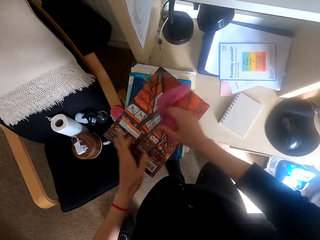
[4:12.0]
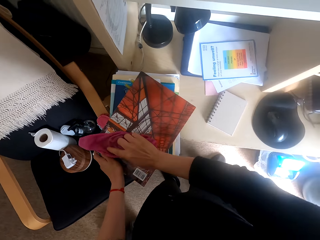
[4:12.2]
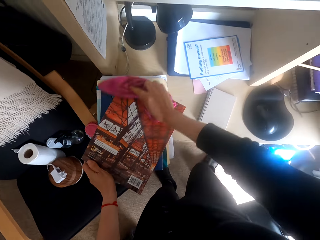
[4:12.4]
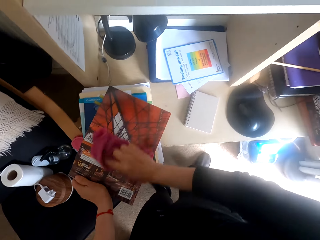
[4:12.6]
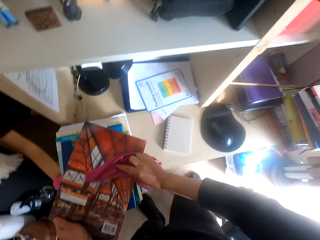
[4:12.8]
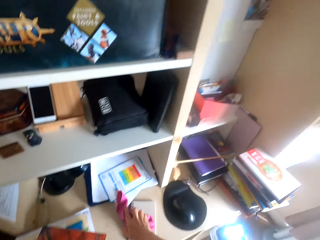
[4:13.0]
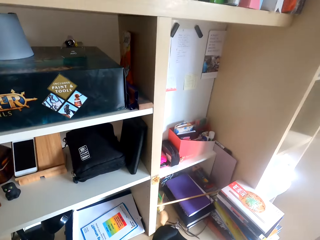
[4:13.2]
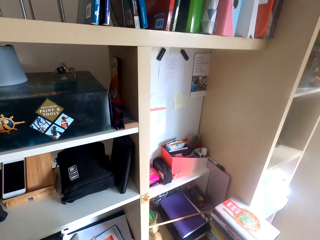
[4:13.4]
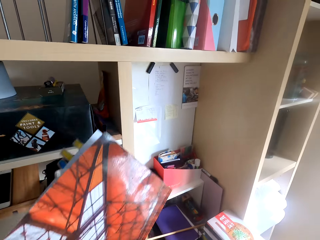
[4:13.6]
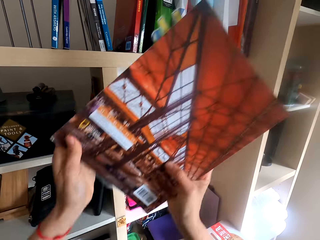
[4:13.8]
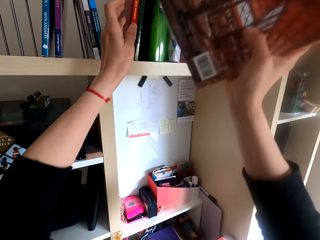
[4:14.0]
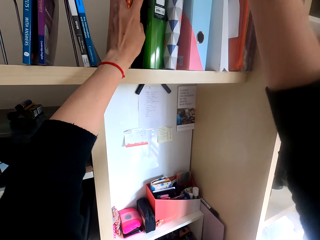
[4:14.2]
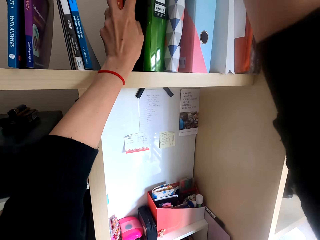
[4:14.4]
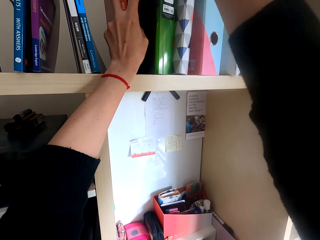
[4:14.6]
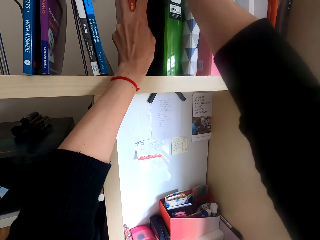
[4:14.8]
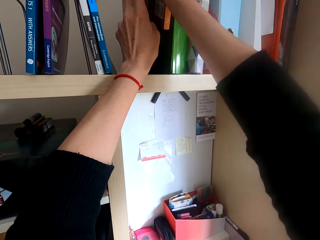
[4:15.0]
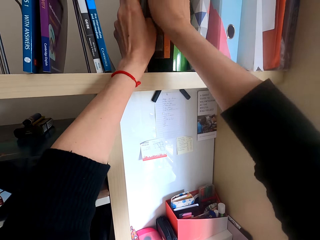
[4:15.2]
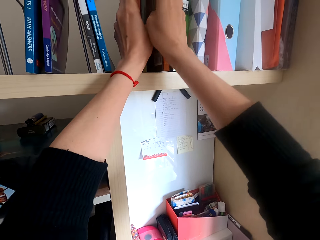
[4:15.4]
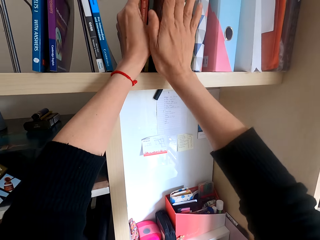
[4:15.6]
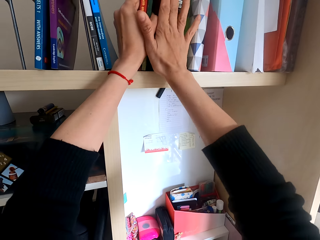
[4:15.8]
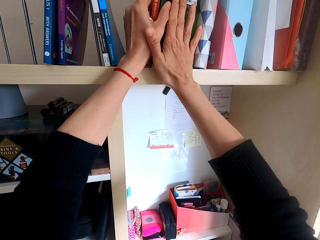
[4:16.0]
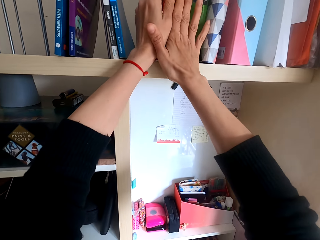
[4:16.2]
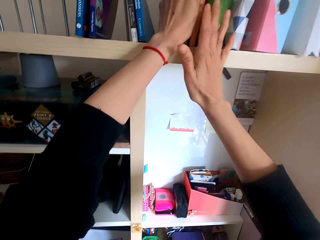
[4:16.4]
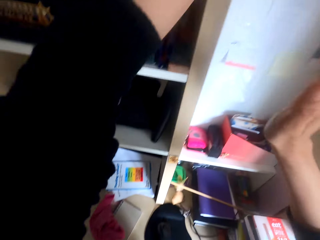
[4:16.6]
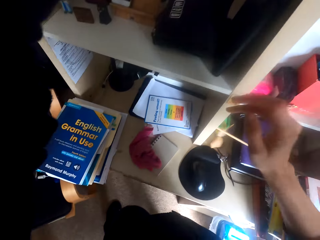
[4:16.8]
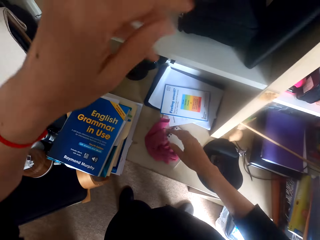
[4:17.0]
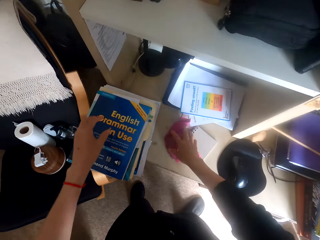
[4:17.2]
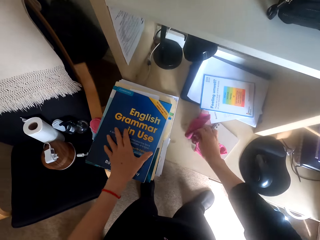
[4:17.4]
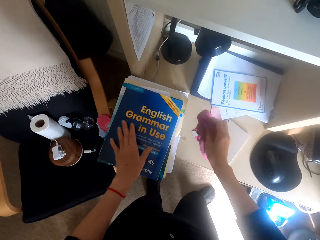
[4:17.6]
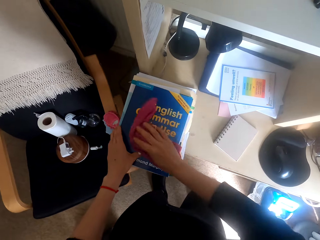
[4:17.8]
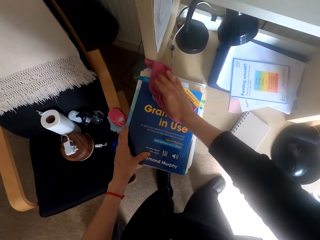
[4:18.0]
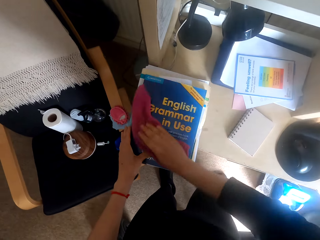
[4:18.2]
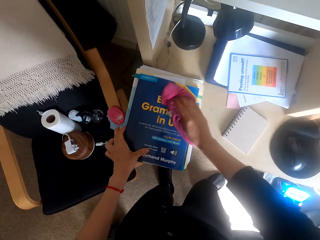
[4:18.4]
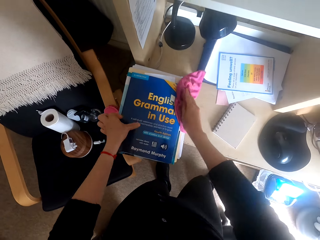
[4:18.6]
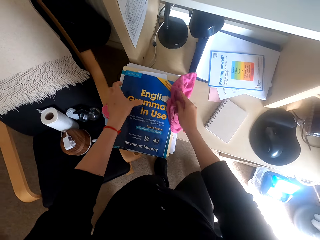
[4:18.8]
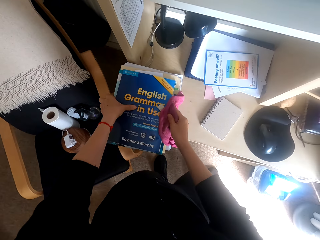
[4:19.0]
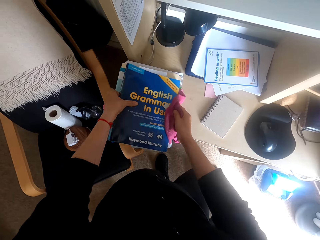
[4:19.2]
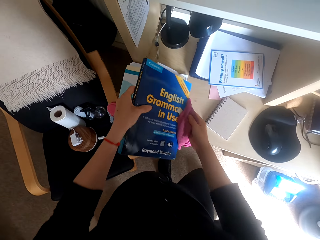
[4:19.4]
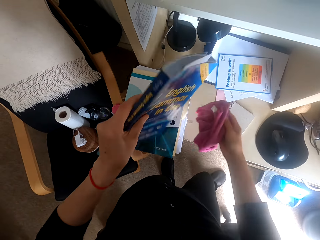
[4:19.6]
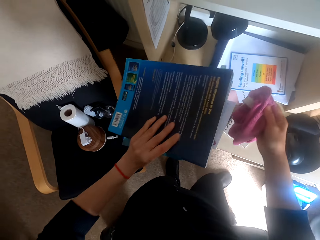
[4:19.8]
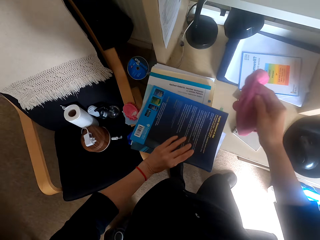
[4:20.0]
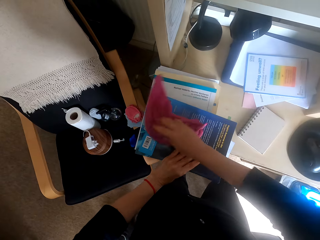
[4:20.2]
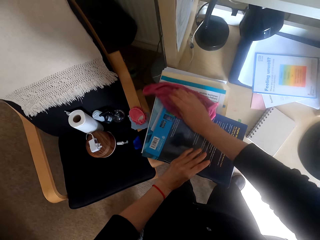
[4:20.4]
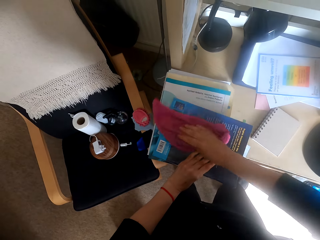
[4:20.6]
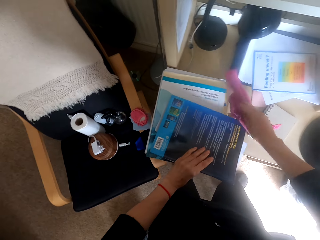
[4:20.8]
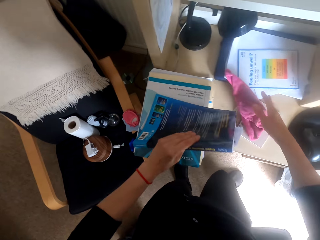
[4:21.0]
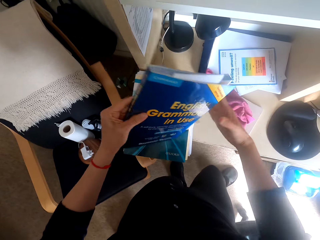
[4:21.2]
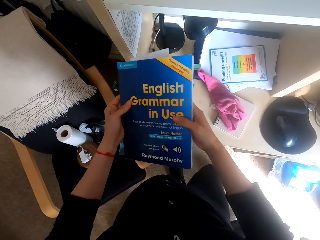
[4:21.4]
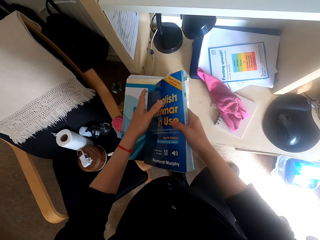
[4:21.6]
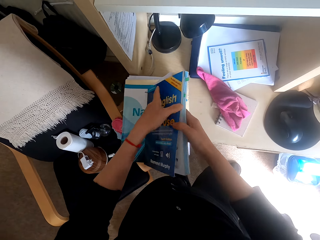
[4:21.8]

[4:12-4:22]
The camera wearer turns a book. They wipe on the book. They place the book on the shelf. They pick a towel or cleaning cloth on a table. They wipe the book. They turn the book. They drop a CD disk. They wipe the book. They drop the cleaning cloth on the table.

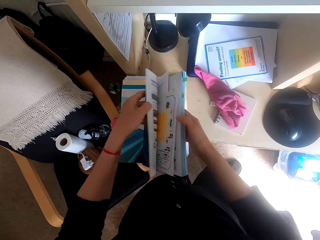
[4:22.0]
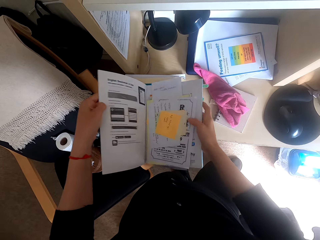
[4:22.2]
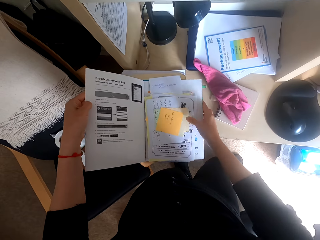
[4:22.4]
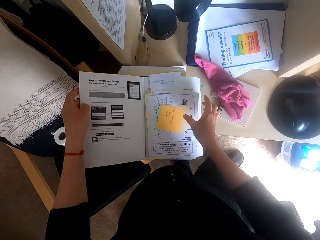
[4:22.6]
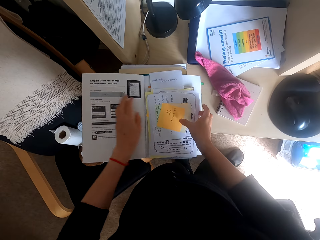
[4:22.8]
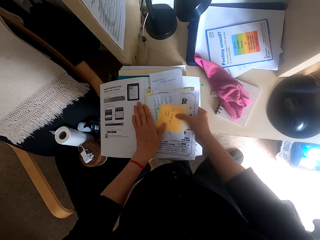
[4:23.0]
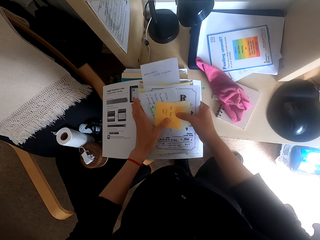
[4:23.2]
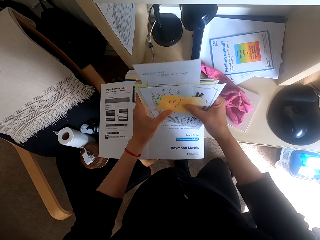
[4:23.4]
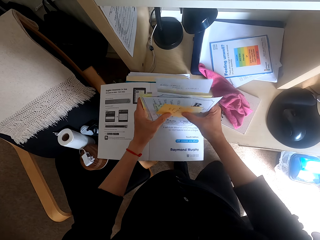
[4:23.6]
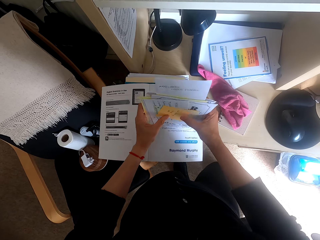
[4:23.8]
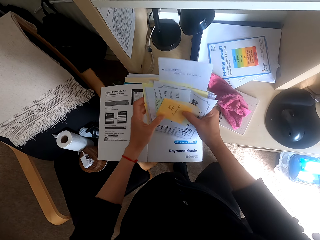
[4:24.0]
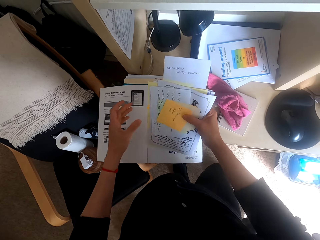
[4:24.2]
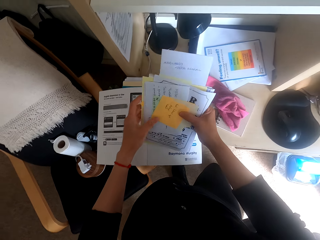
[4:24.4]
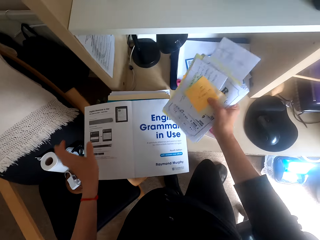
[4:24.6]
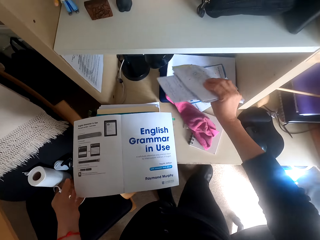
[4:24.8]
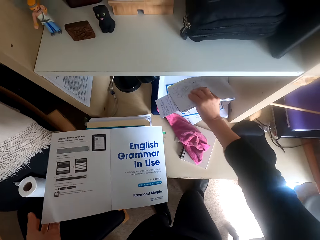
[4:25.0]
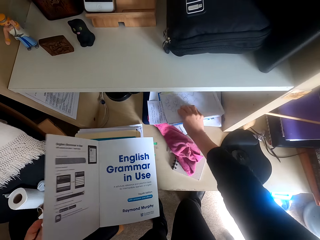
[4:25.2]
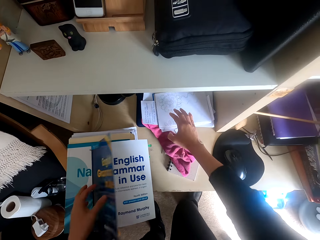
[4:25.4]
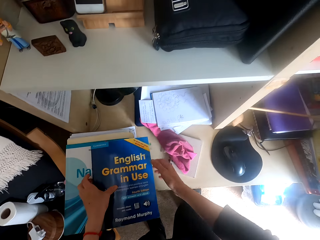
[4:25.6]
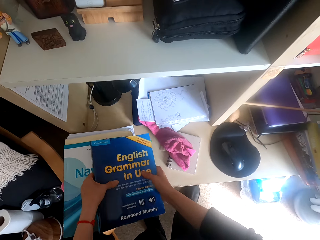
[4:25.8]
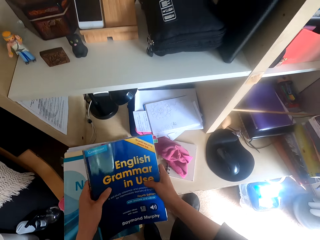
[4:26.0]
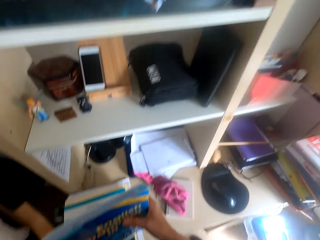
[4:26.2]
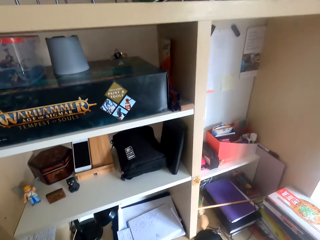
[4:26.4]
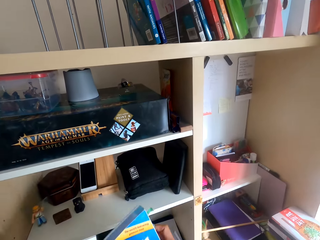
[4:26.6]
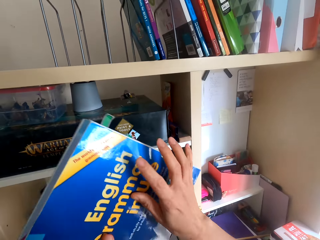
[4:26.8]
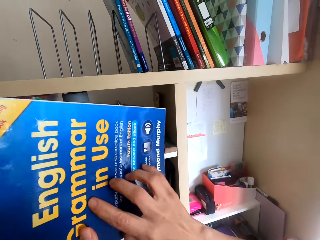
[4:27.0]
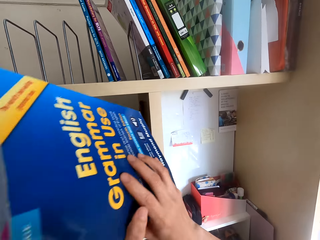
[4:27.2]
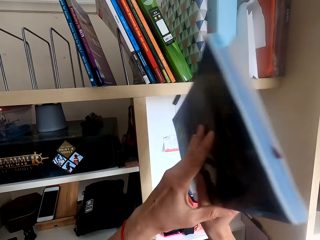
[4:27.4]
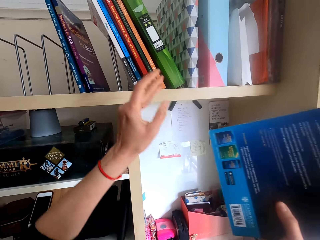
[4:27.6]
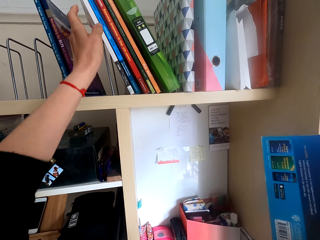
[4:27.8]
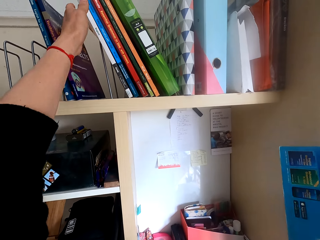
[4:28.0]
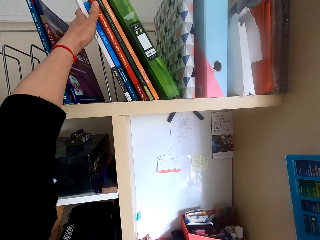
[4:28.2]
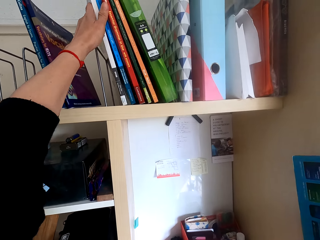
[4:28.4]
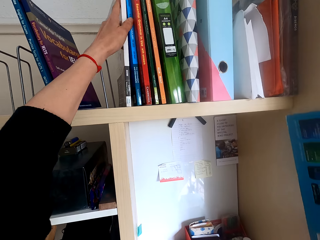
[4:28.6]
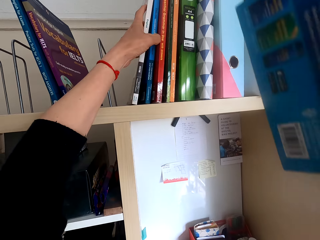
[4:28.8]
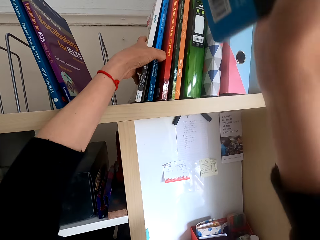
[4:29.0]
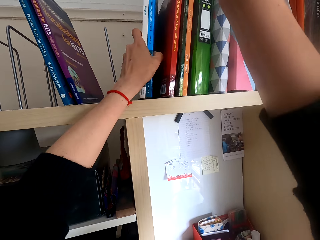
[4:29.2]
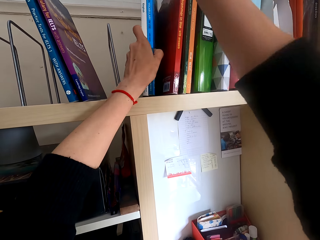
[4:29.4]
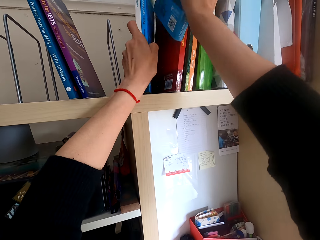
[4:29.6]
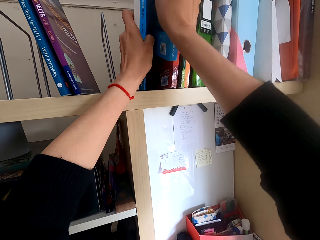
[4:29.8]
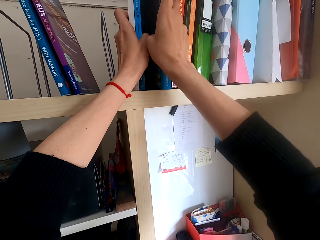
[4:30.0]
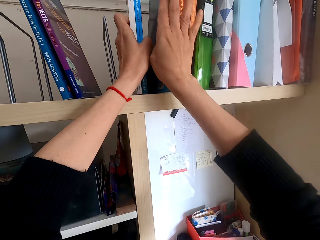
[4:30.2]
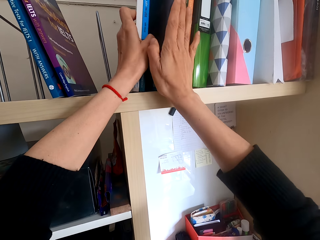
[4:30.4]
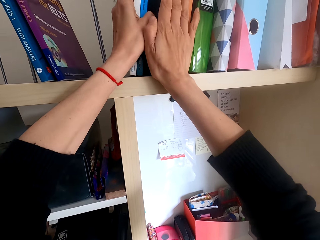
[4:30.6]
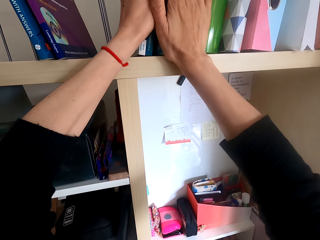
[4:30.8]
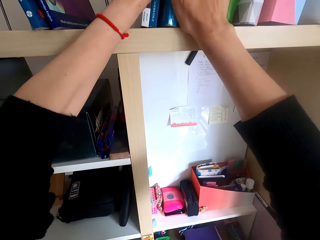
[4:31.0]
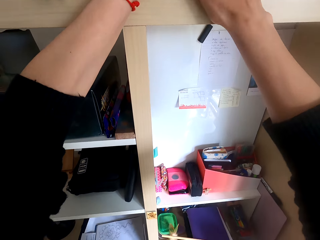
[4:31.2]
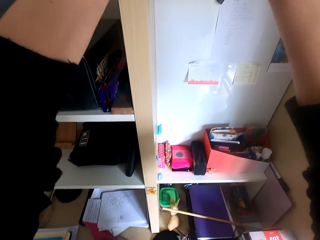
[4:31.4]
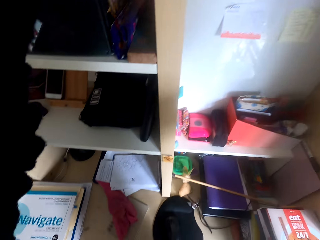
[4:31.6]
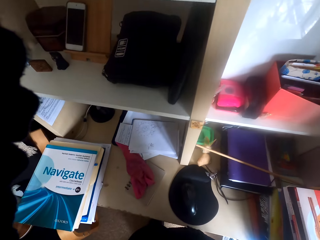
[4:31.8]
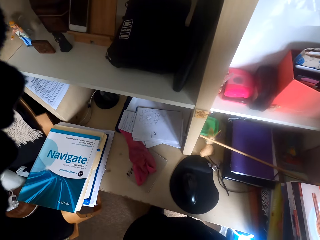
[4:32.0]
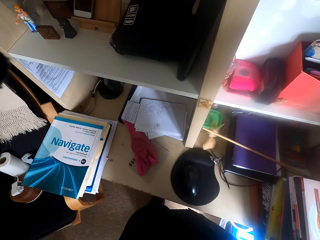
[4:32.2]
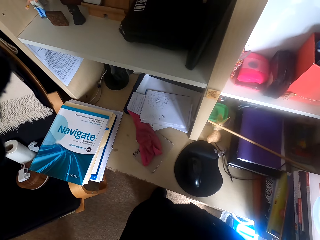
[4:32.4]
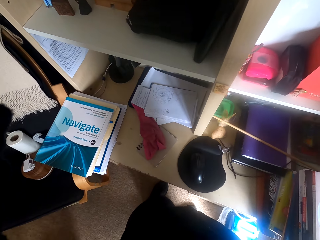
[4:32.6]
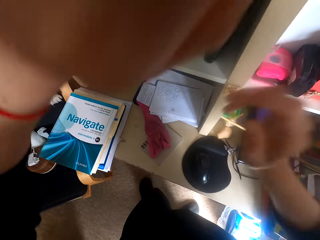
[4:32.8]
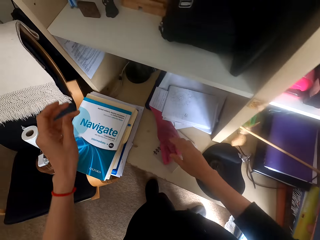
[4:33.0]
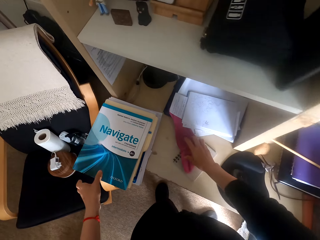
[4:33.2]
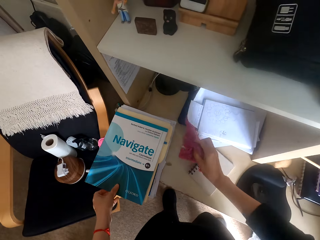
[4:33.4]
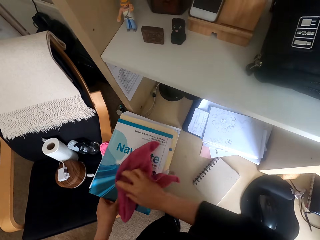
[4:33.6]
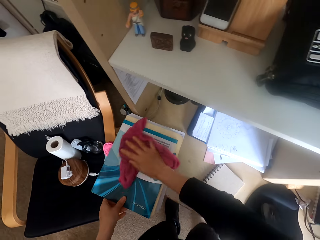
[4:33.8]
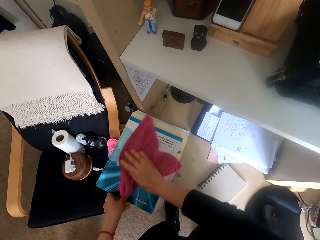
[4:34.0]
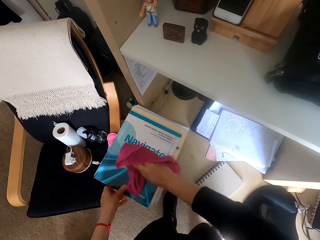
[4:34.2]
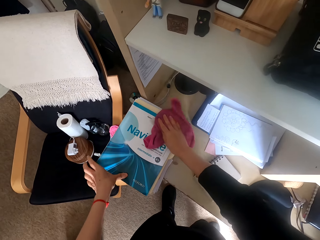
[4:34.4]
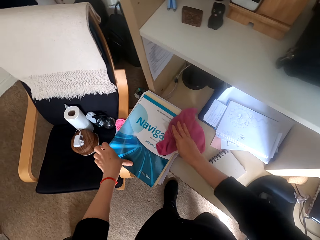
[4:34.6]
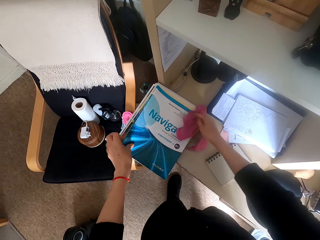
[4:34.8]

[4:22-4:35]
The camera wearer opens the book. They pick the papers in the book. They place the papers on the table. They close the book and pick the book. They put the book on a shelf. They move the books on the shelf. They place the book on the shelf. They look around the table. They pick a towel on the table. They wipe the book.
